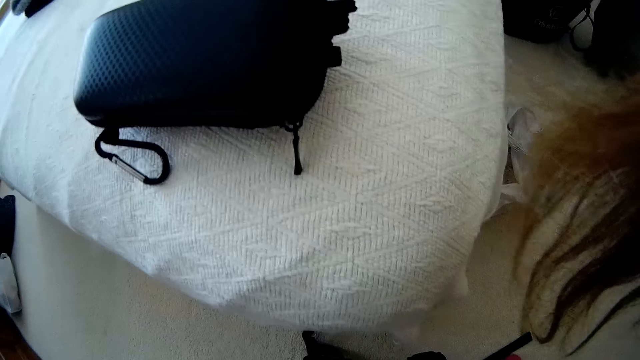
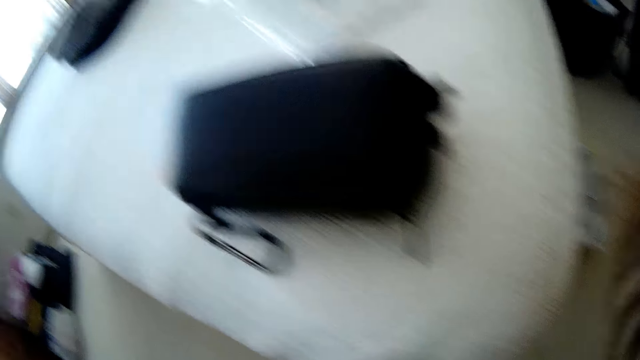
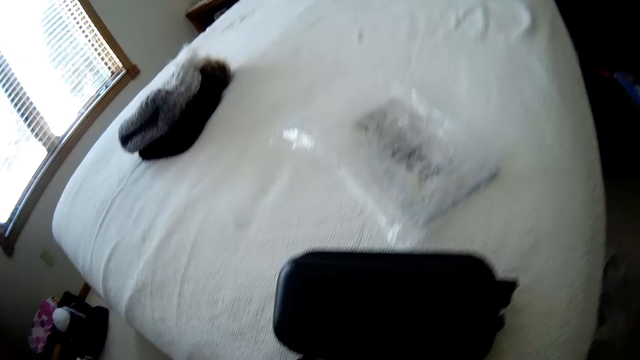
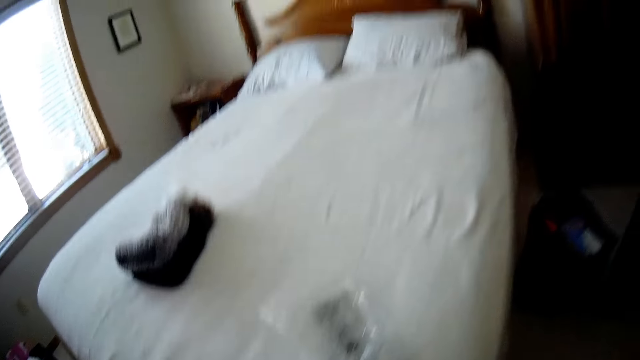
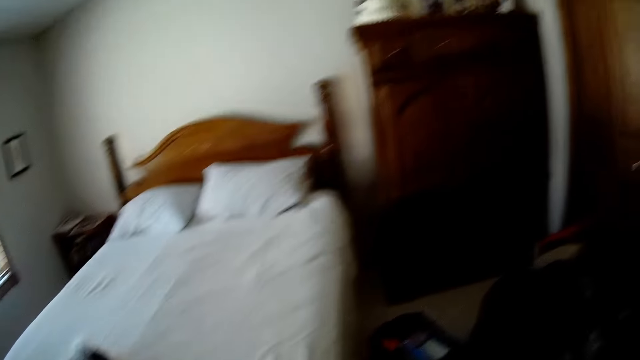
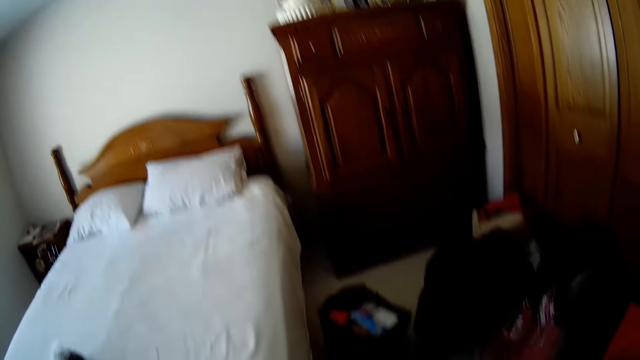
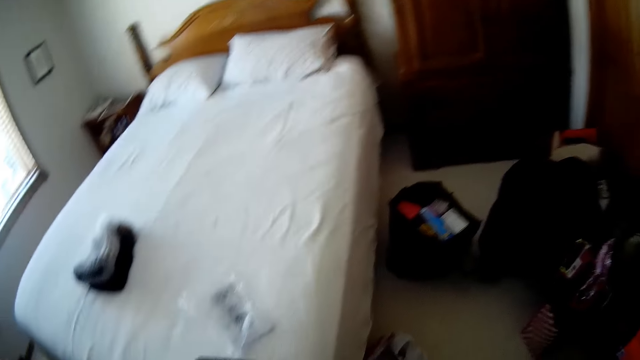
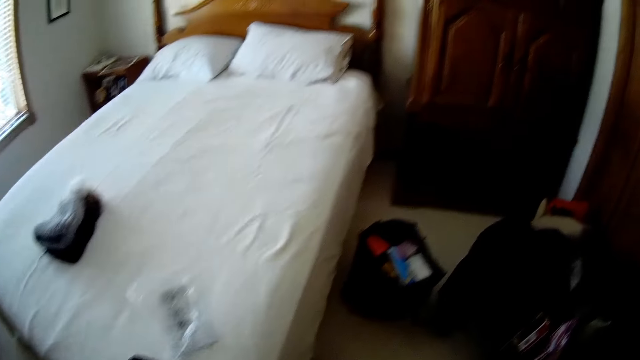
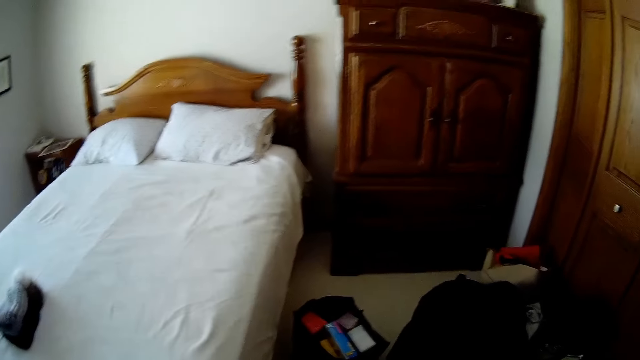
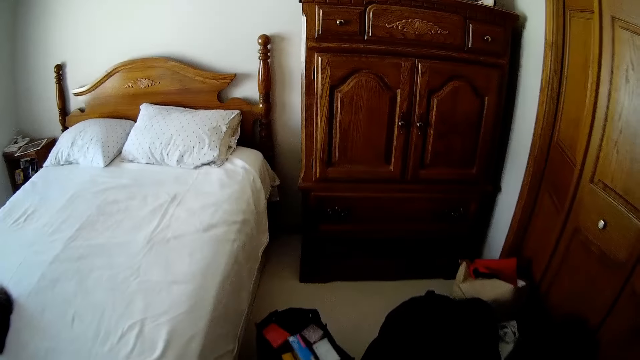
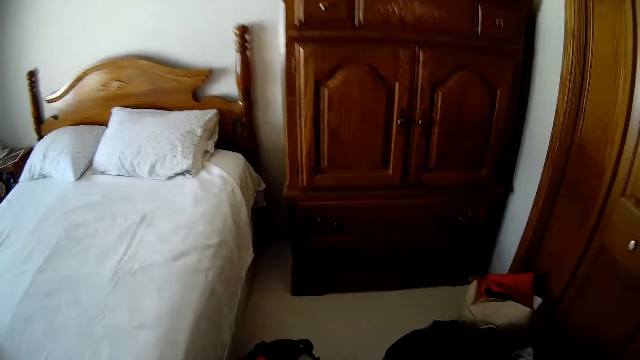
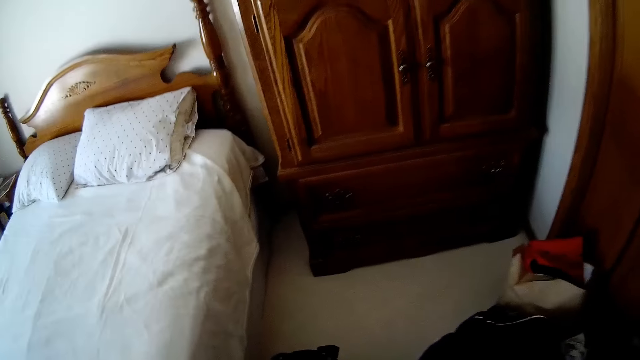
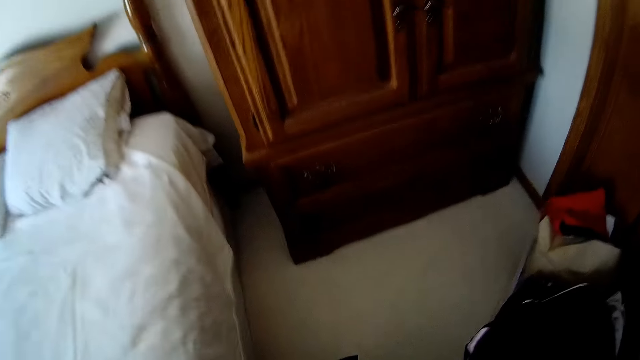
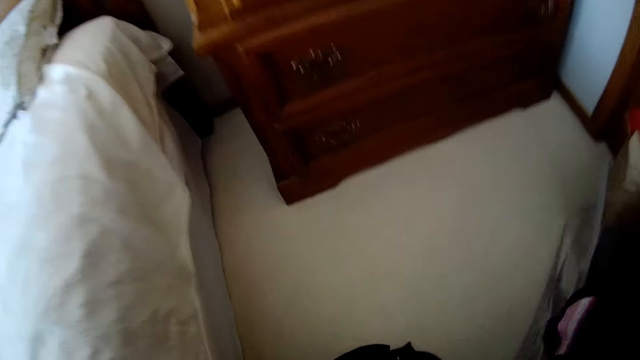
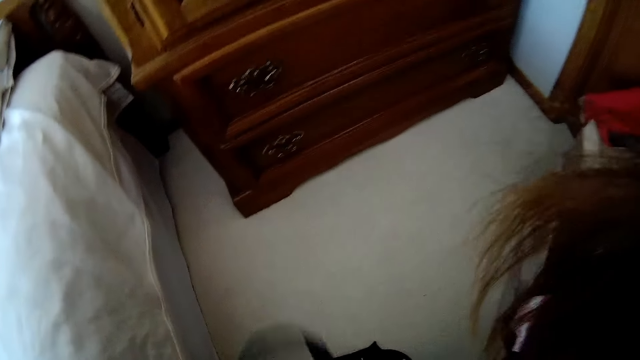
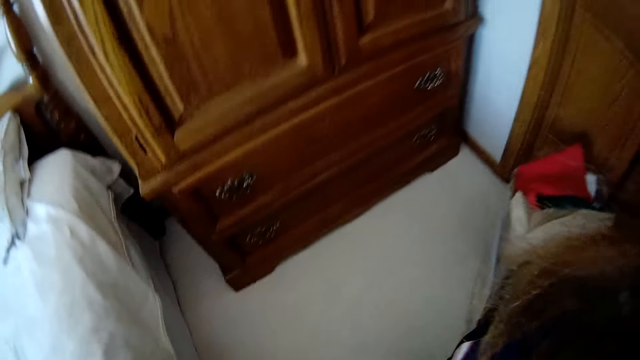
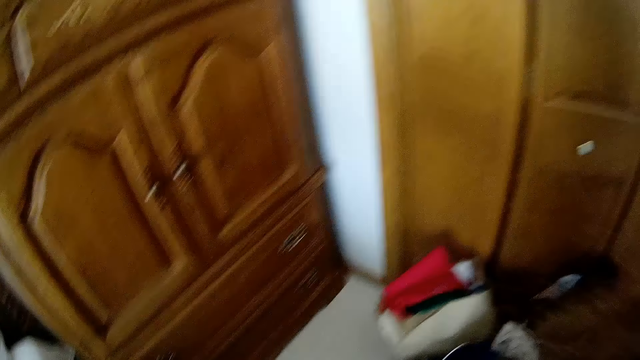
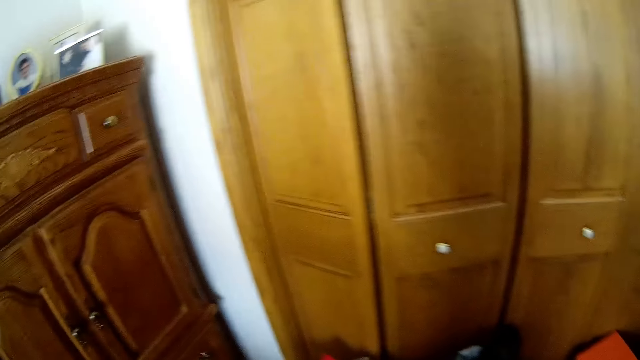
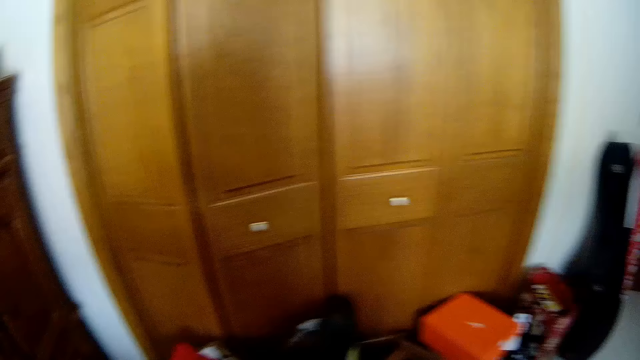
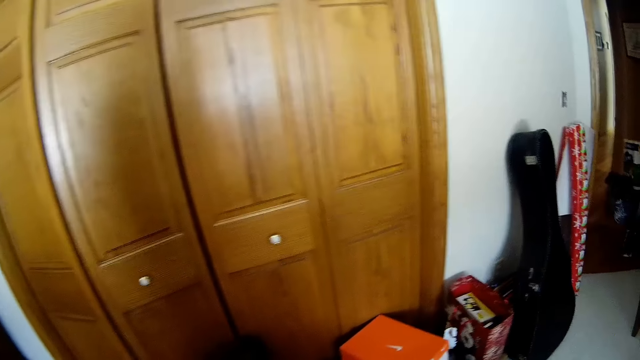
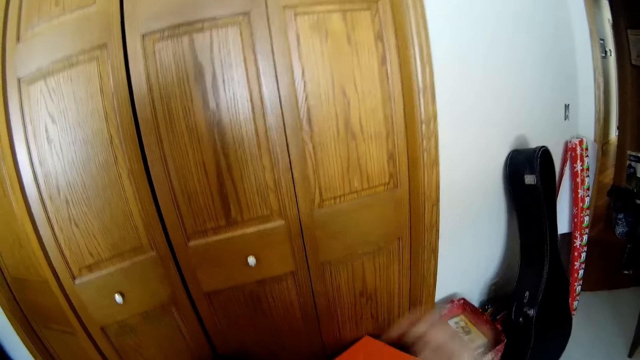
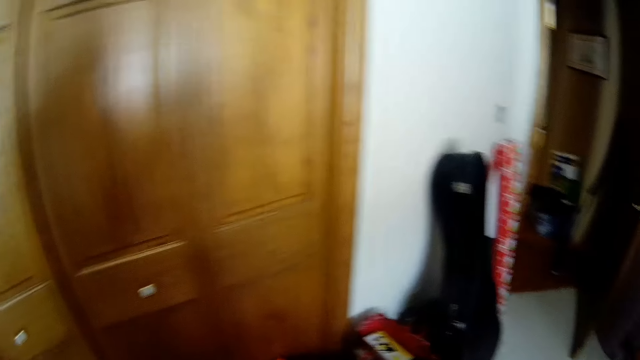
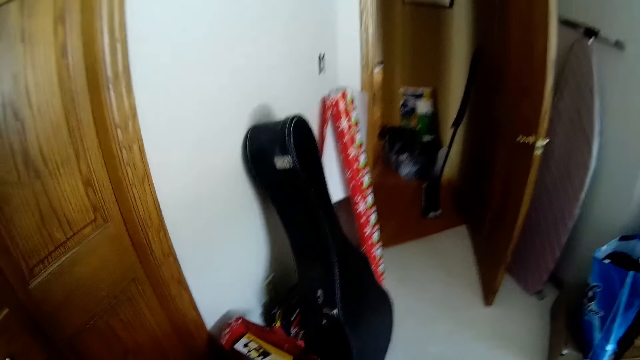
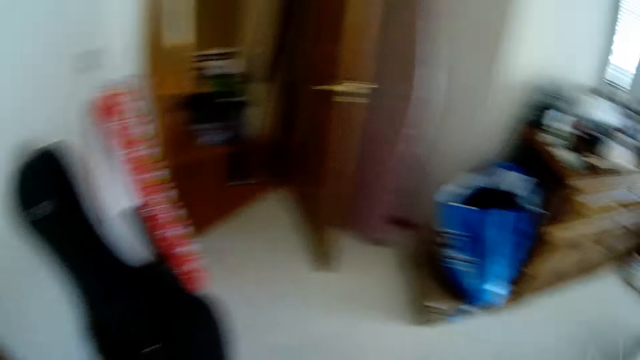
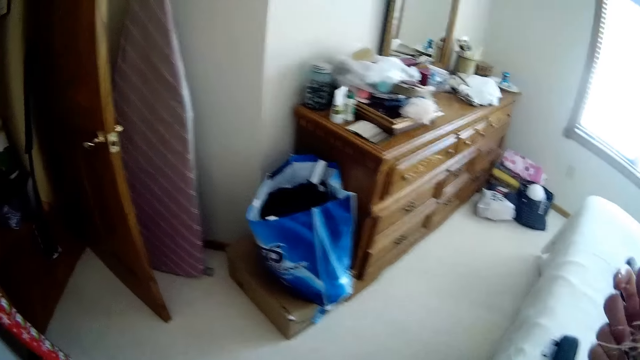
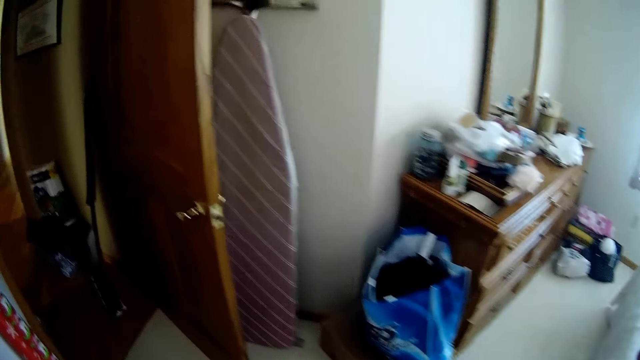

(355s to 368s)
The camera wearer looks around. They lift the right hand.

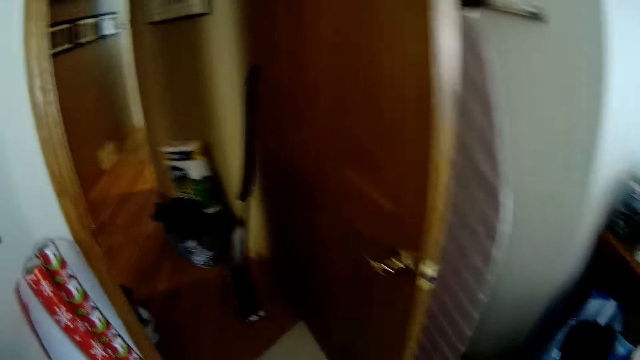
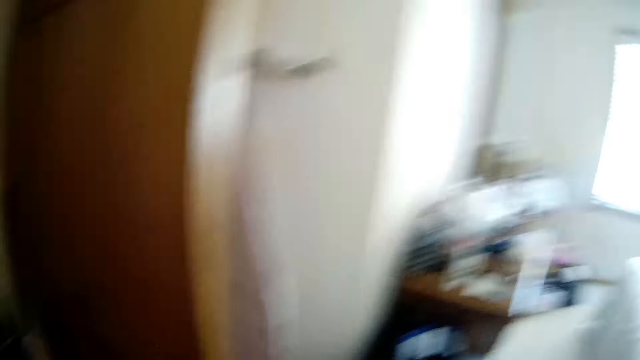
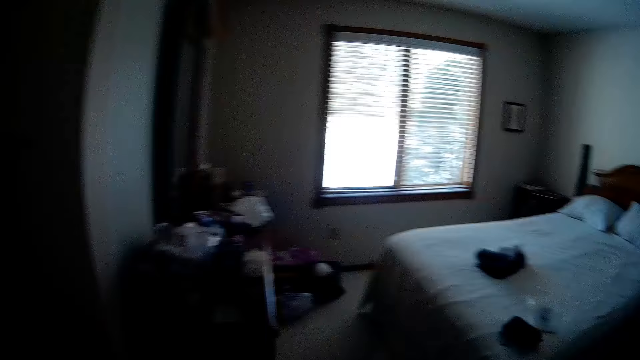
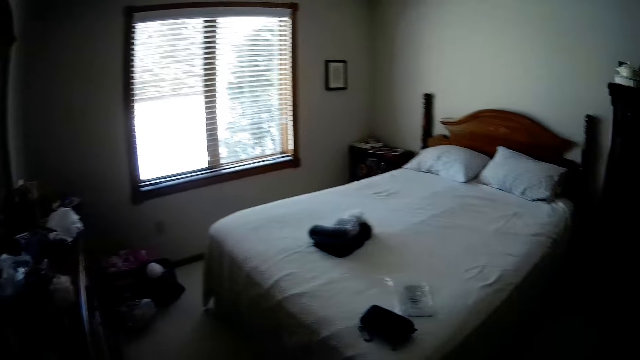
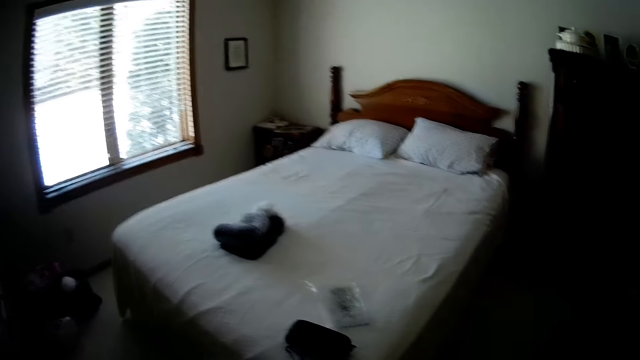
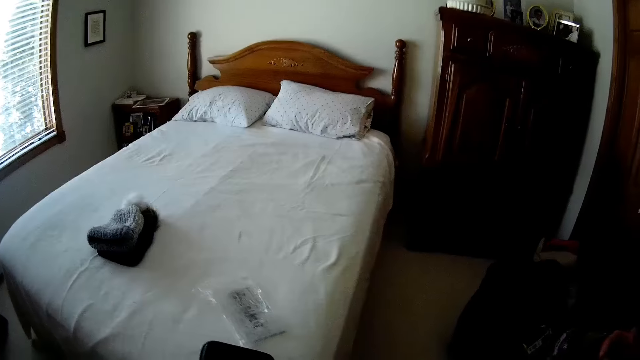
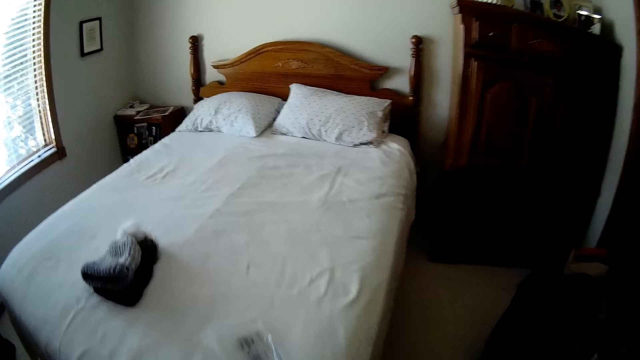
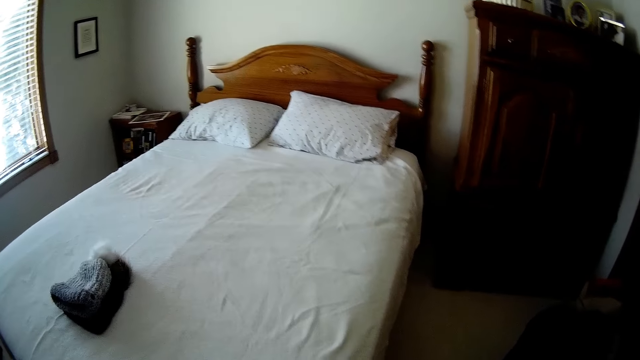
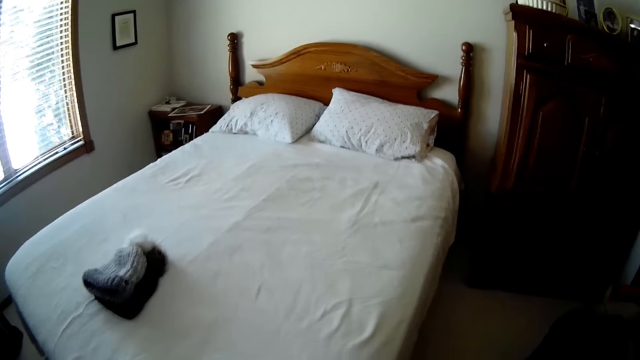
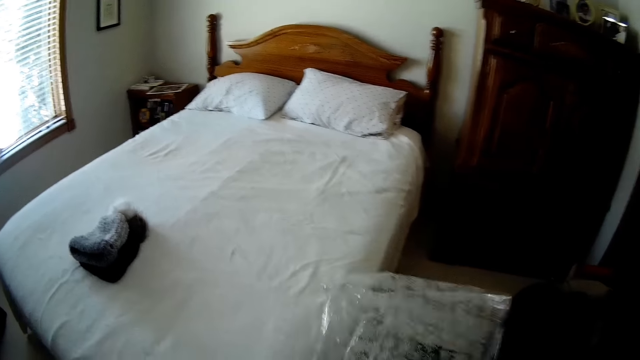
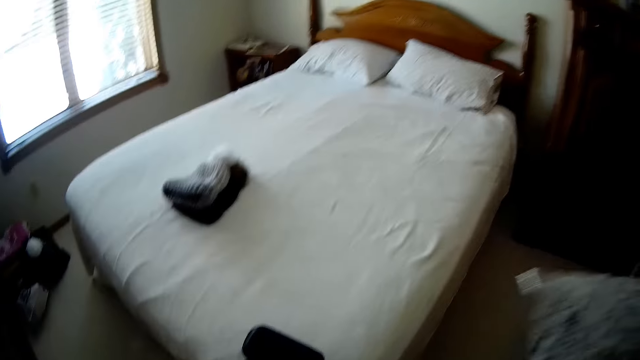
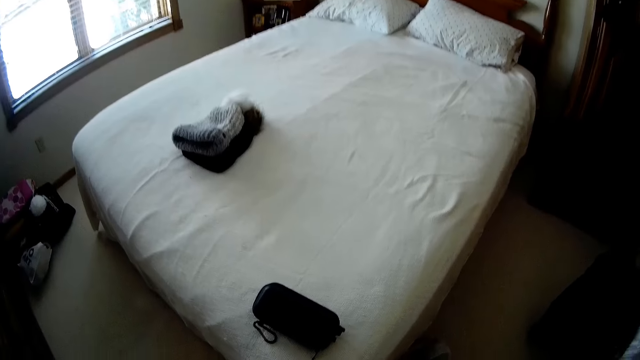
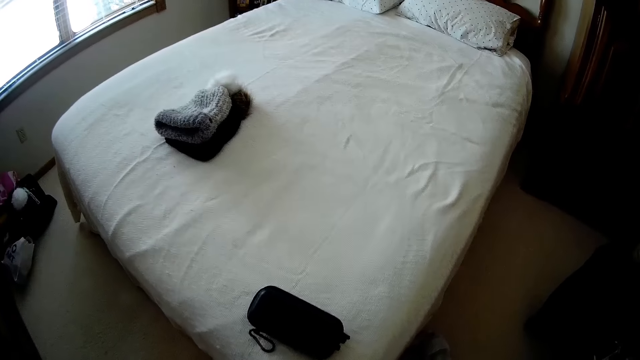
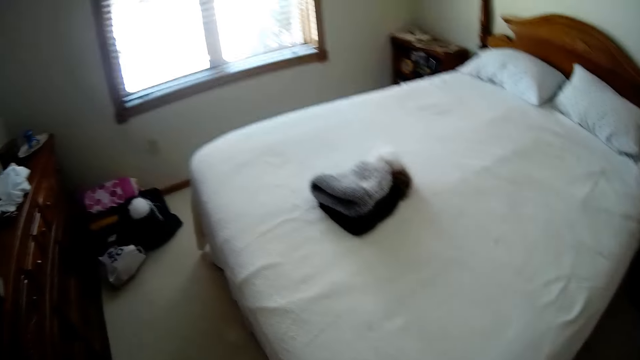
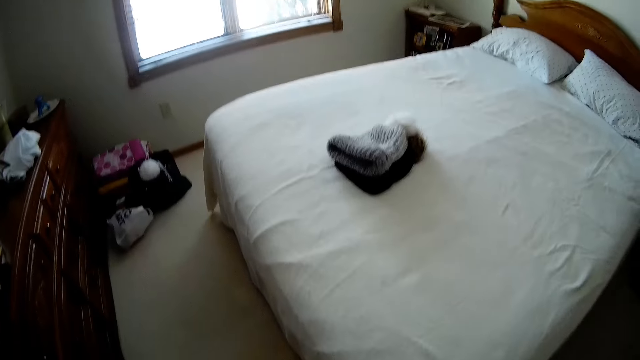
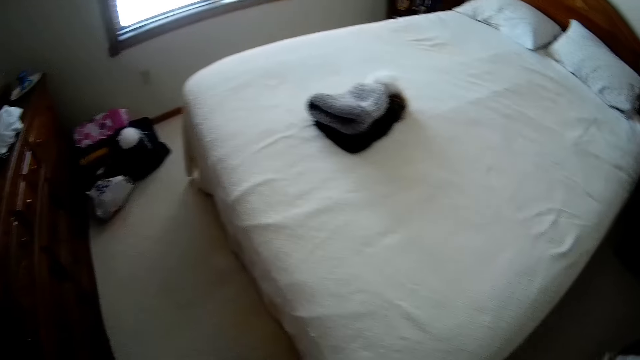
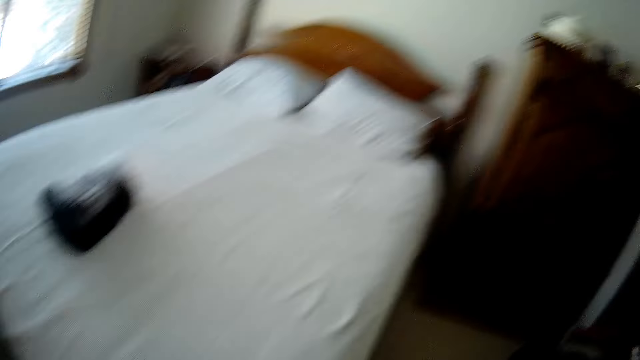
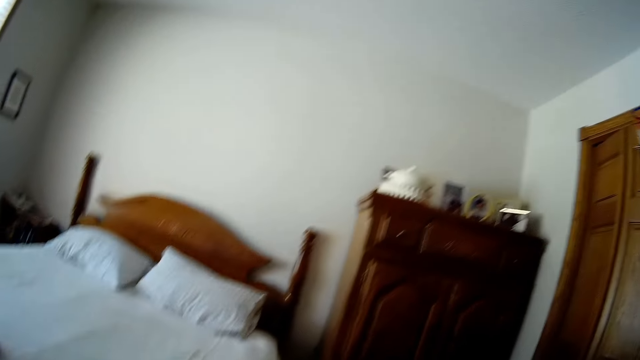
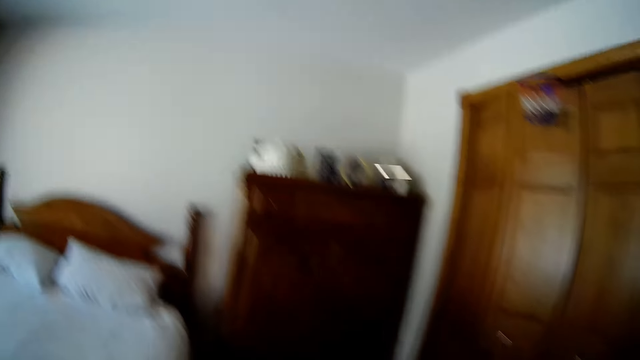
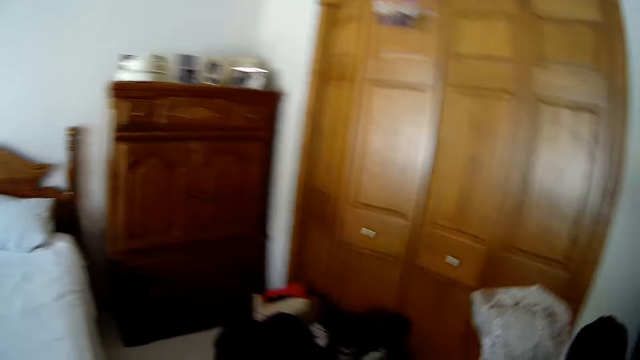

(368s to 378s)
The camera wearer walks around. They carry a package. They move around.
